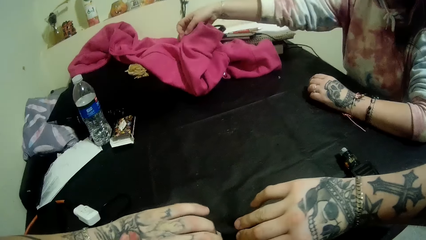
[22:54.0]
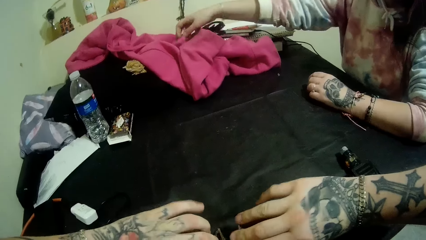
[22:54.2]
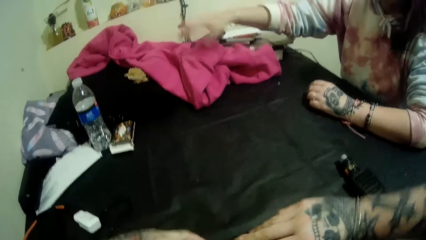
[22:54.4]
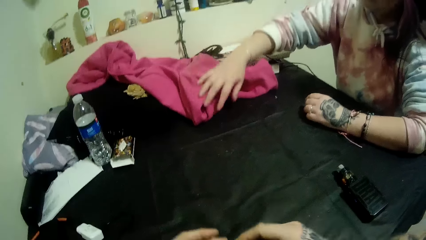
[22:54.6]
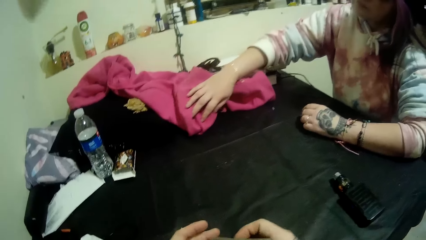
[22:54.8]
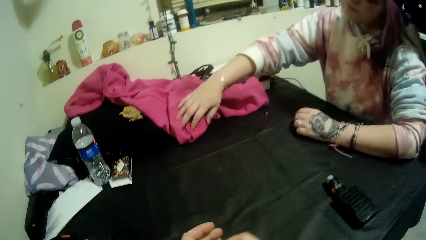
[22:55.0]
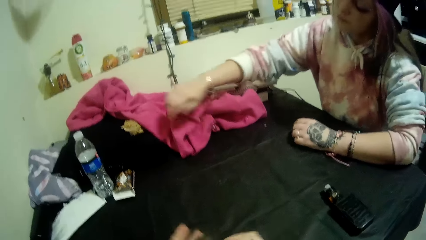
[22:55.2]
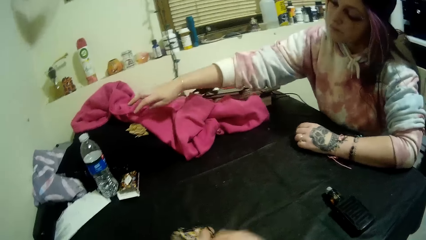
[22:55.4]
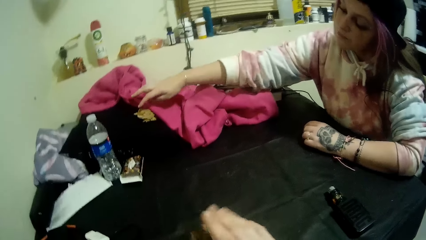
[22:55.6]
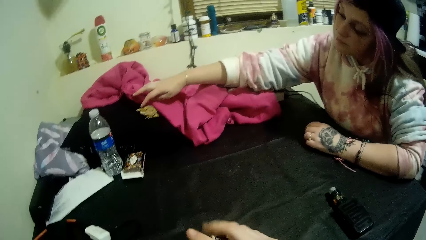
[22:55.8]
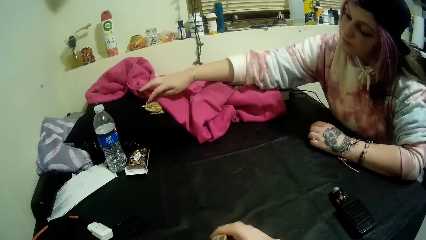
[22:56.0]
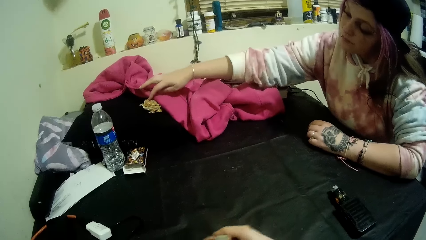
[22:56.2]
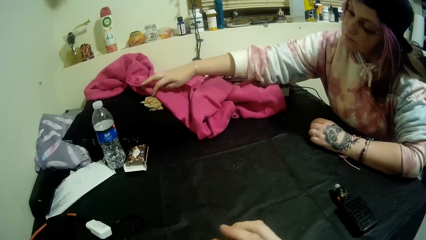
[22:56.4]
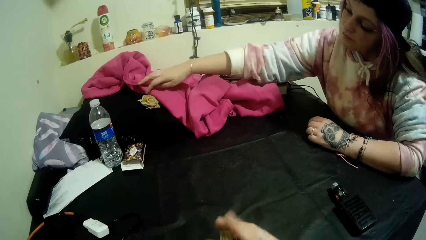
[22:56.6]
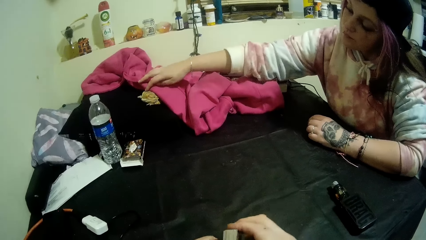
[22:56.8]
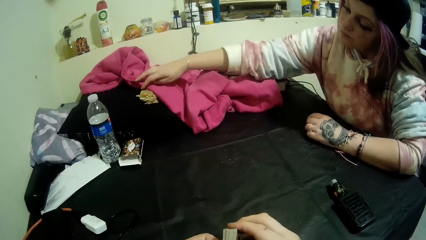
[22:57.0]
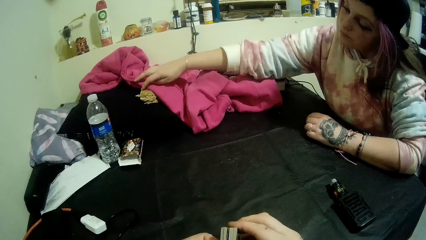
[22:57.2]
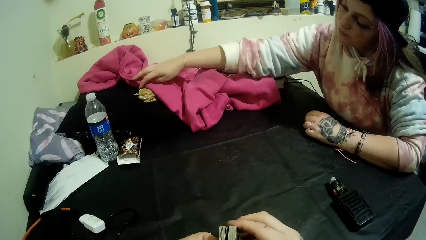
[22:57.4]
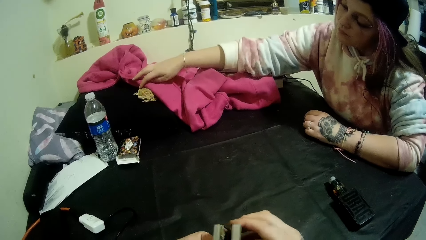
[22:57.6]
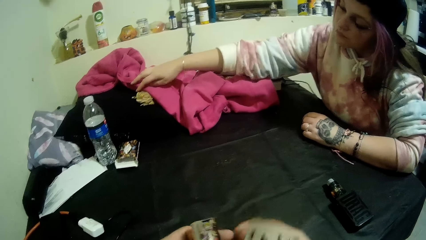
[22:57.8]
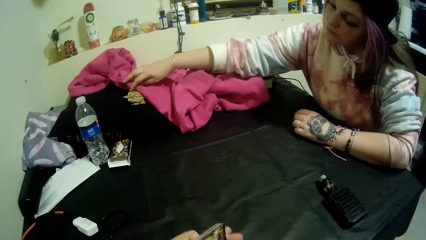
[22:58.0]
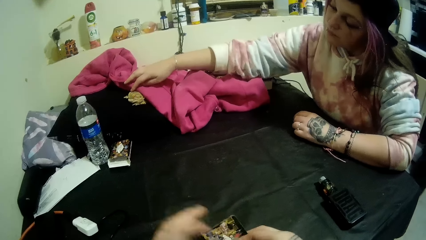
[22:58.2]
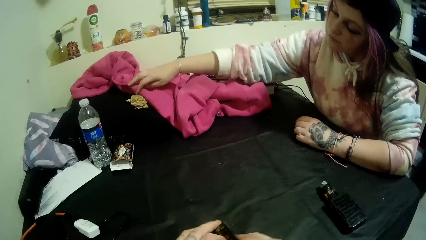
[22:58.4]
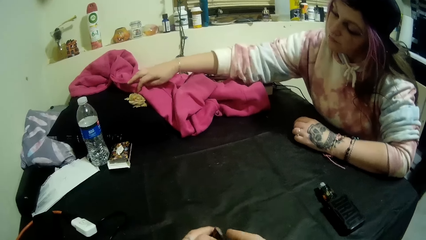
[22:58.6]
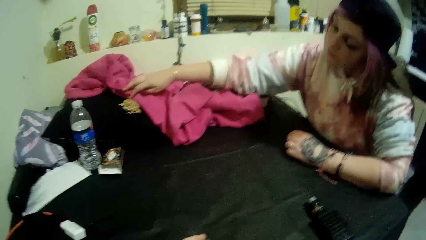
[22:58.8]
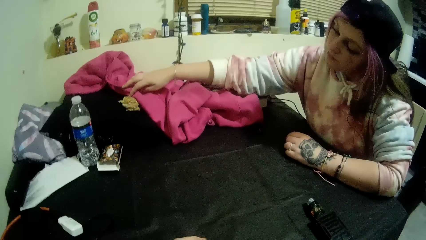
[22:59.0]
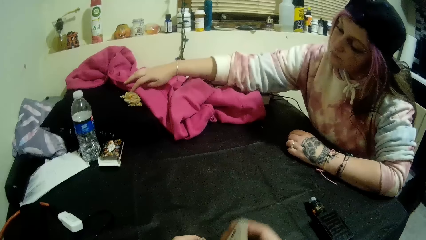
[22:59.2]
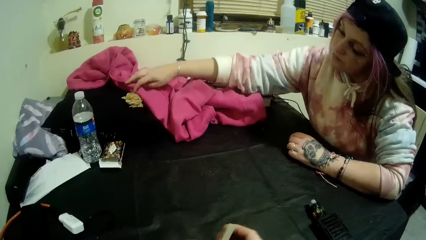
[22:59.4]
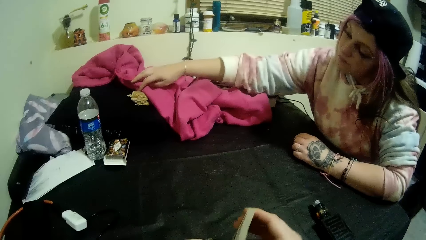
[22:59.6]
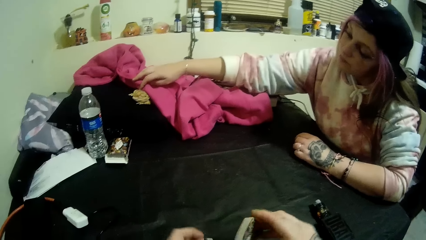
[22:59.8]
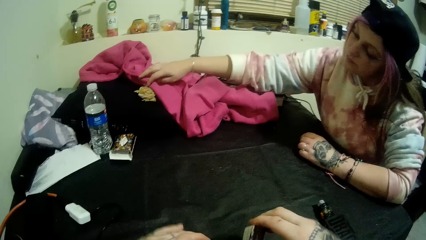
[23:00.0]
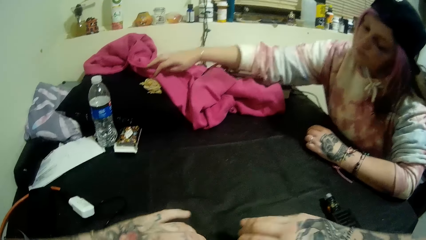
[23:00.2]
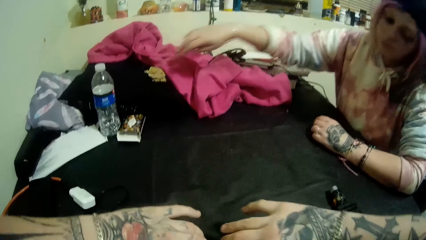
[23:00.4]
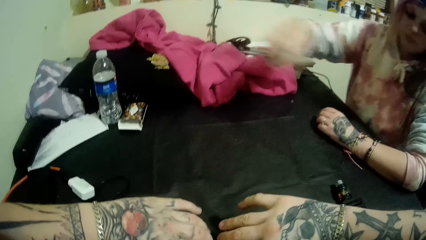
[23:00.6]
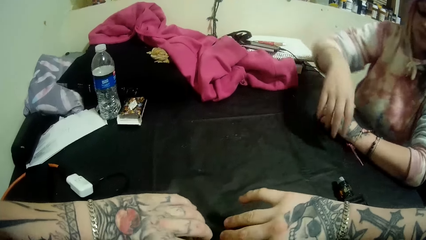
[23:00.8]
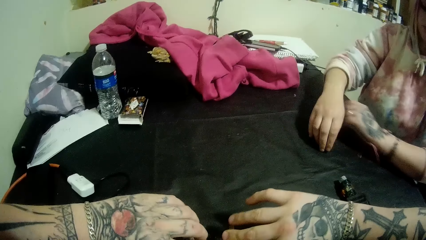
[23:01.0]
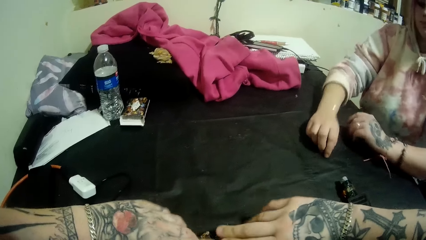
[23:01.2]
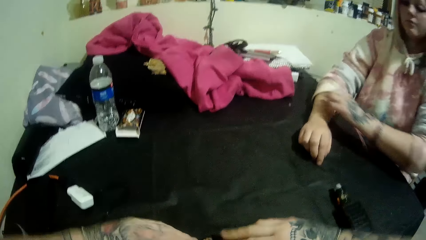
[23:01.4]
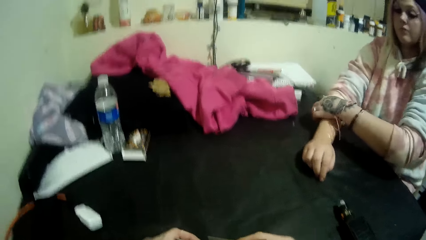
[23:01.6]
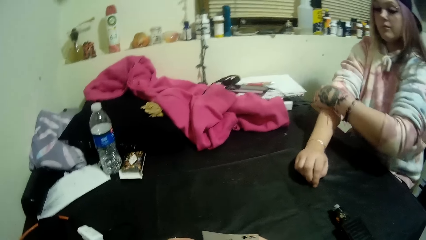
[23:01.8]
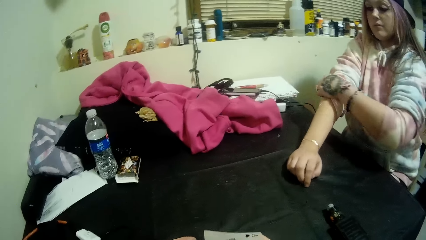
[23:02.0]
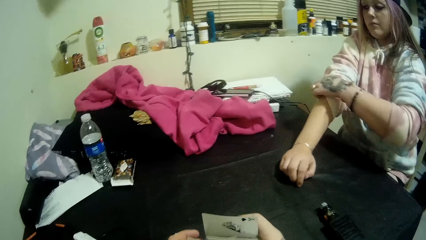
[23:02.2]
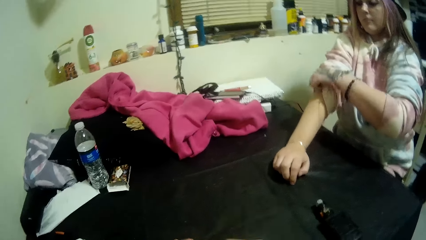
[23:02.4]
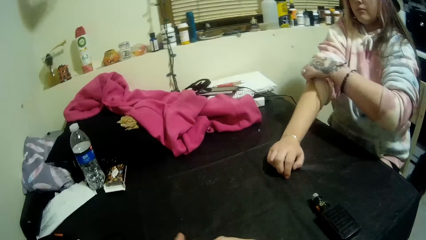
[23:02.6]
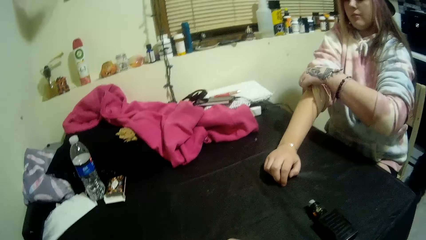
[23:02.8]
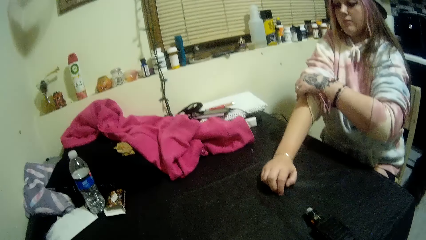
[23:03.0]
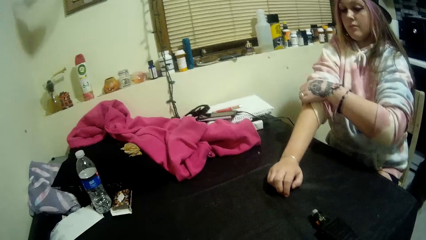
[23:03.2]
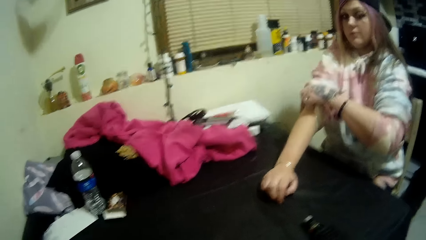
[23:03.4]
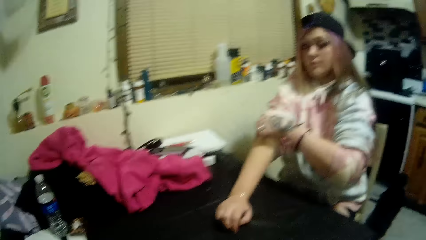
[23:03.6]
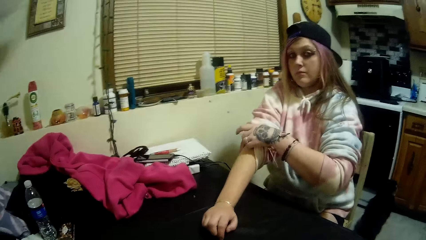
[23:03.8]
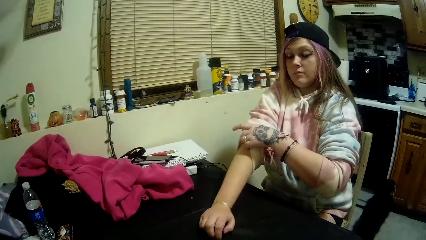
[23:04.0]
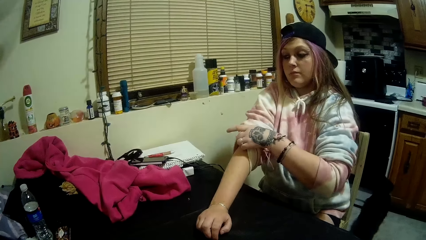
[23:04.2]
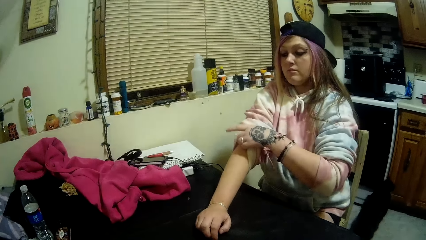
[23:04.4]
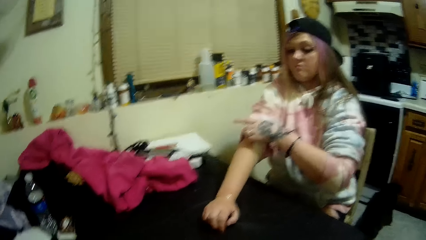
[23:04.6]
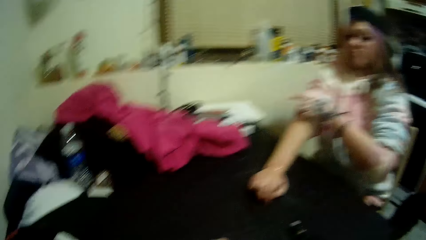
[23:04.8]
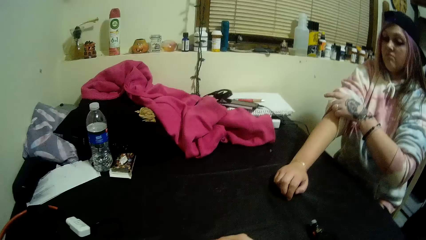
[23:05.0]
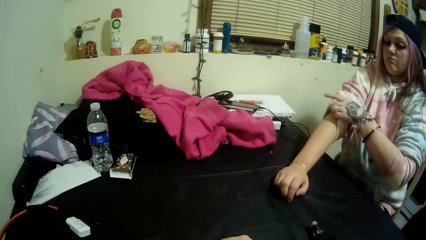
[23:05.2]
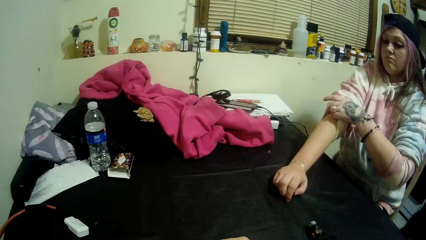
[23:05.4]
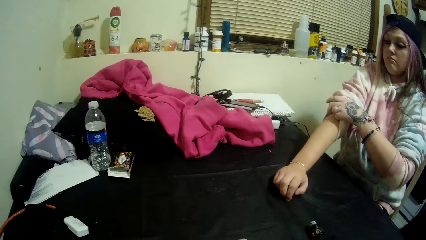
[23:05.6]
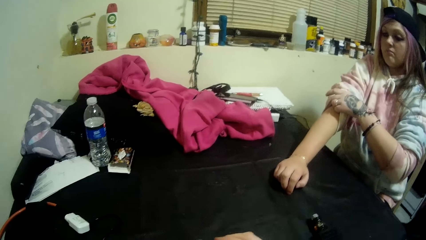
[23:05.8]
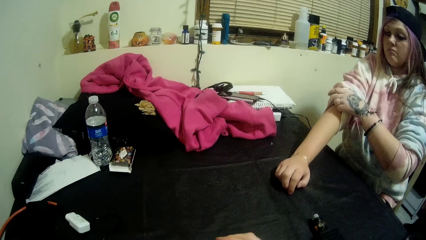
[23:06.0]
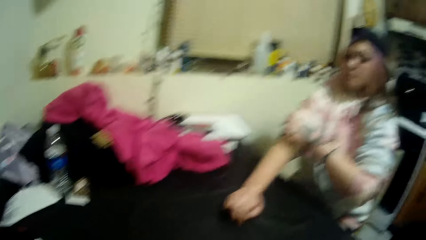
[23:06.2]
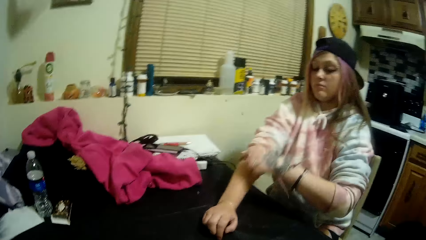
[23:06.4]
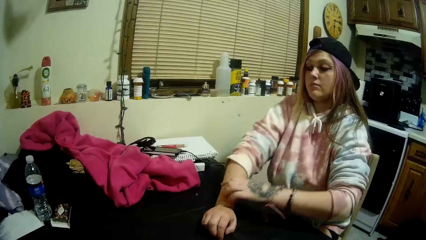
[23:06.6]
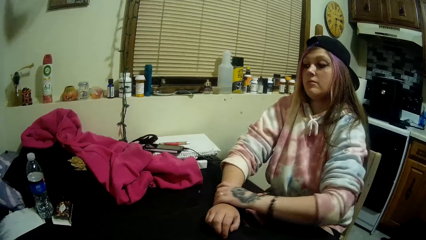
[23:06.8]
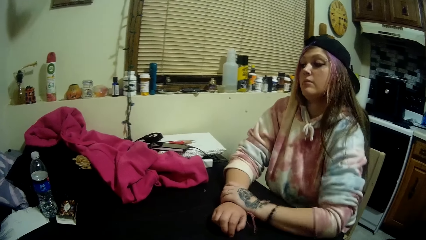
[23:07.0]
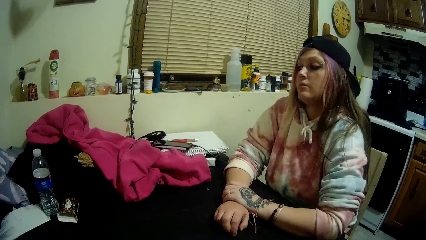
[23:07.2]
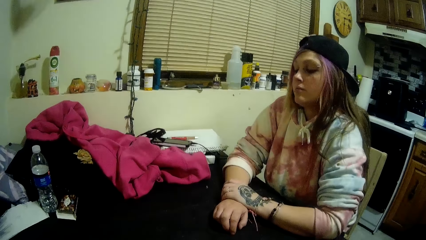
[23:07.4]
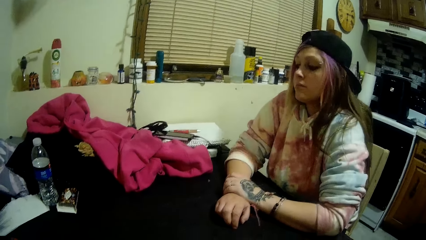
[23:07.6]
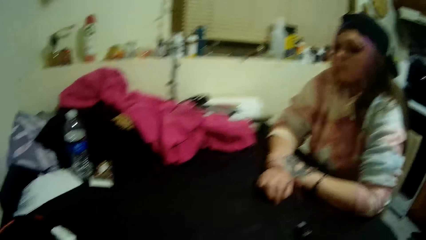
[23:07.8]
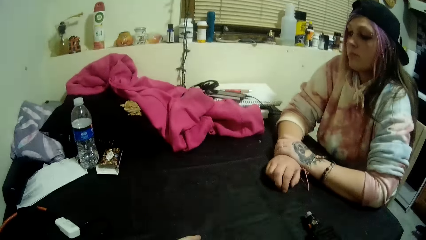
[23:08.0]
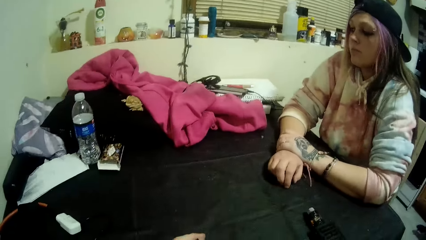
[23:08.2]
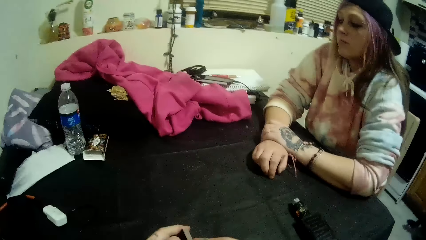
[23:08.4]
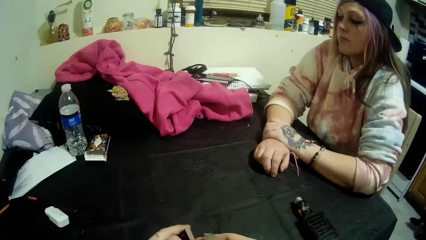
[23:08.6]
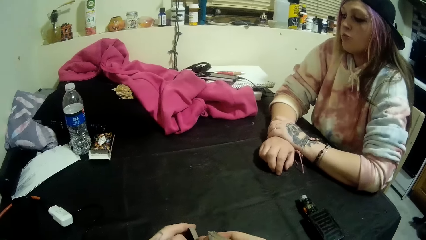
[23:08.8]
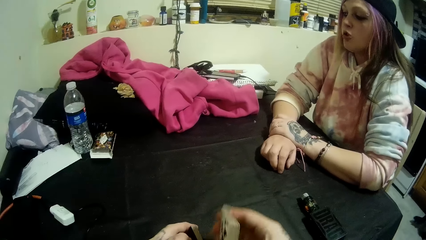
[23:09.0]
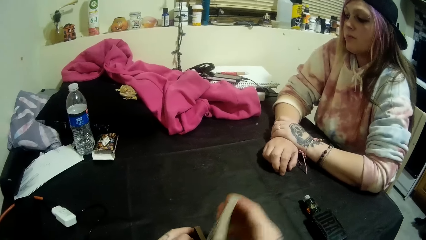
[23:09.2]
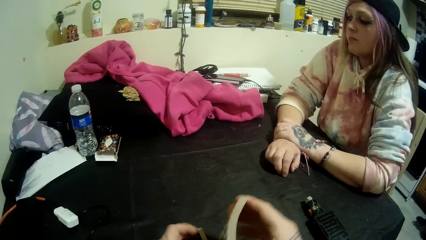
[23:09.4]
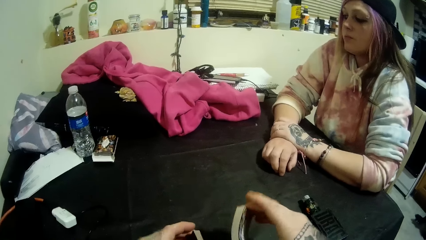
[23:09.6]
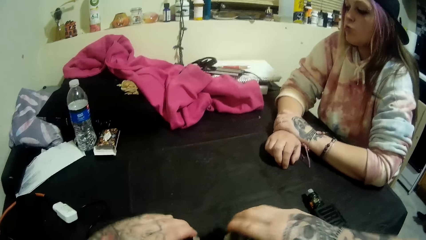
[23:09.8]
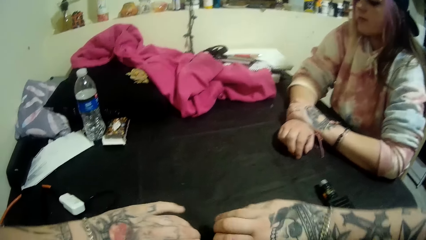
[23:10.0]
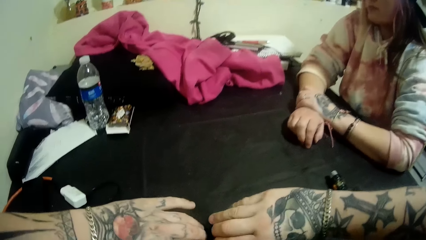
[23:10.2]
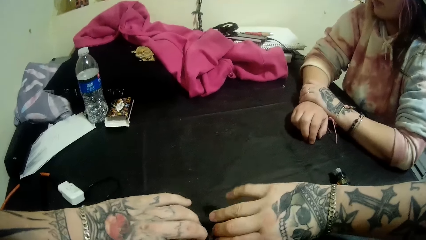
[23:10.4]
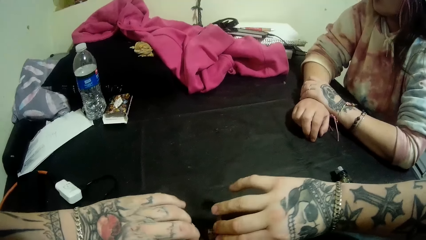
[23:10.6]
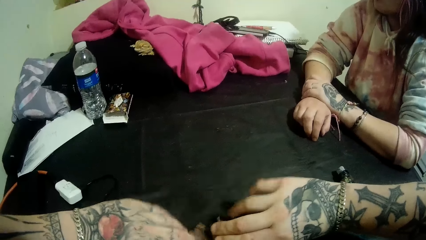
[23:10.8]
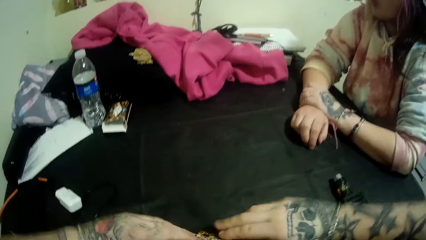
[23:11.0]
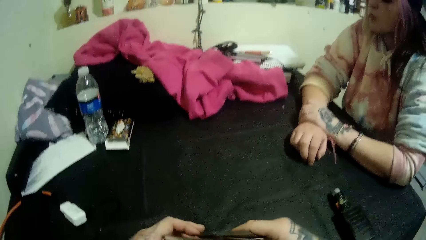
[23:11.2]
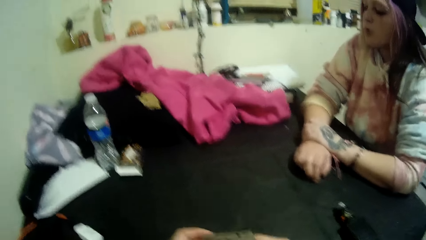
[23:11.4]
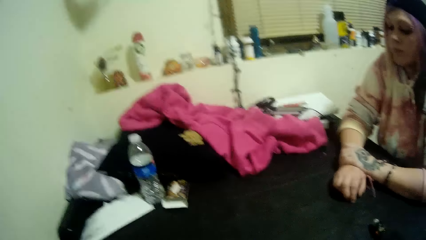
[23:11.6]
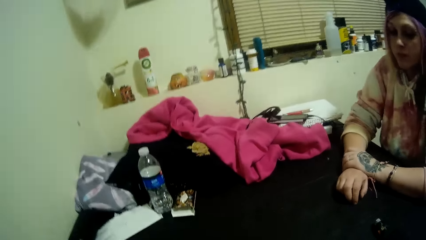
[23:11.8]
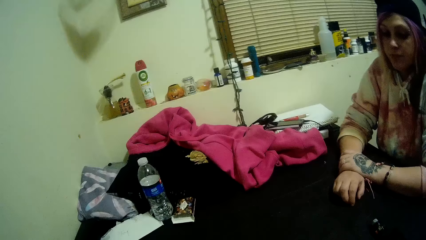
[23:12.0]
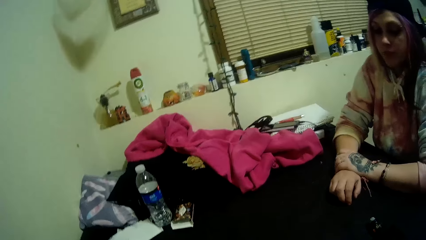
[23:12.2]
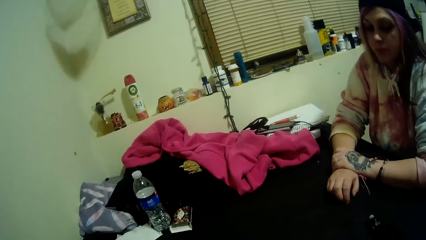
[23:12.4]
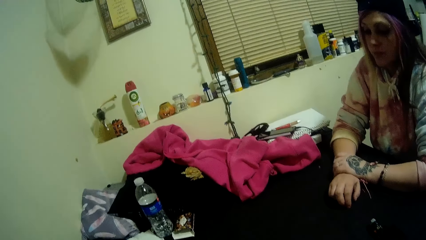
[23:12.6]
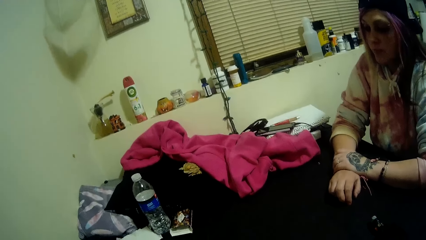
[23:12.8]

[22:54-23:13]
The lady pats a pet lizard under the pink cloth with her right hand. The lady touches something. The camera wearer interacts with the lady. The lady places her right arm onto the table. The lady adjusts her right sleeve with her left hand. The lady scrubs the hand. The lady stares at the table.
